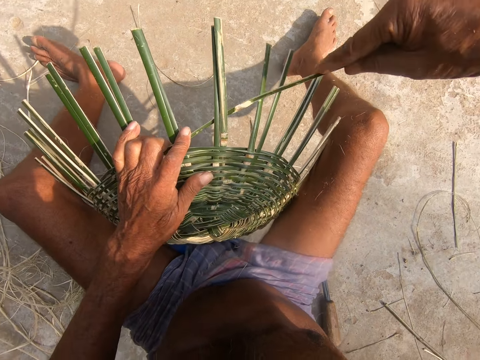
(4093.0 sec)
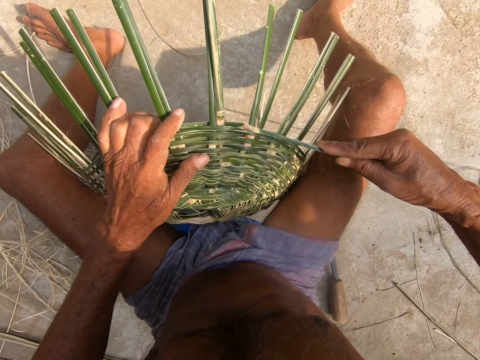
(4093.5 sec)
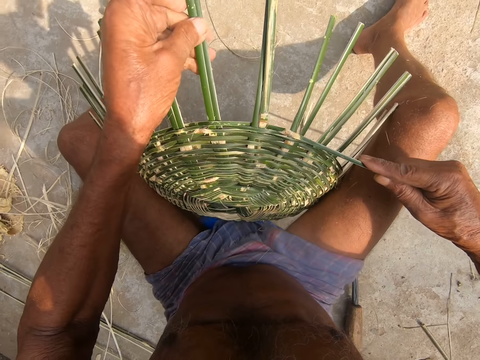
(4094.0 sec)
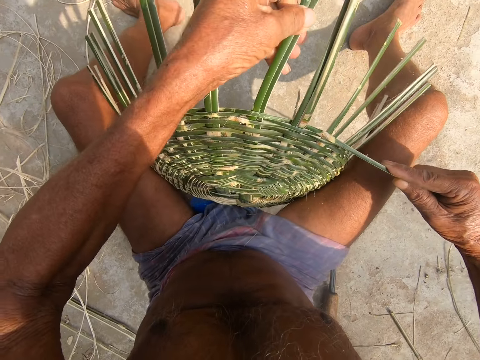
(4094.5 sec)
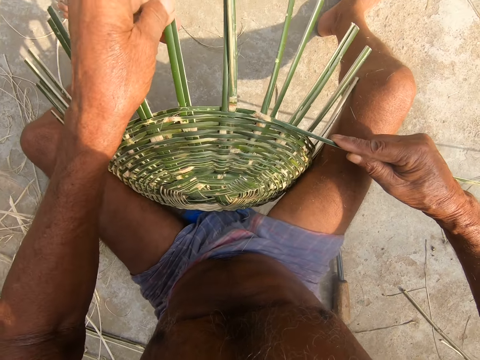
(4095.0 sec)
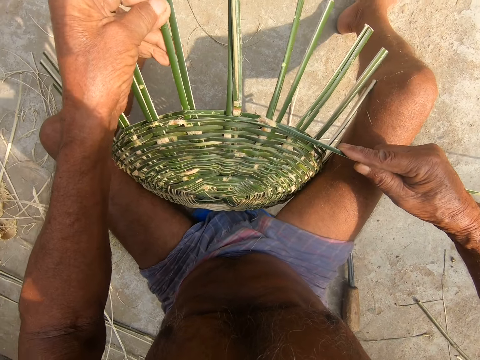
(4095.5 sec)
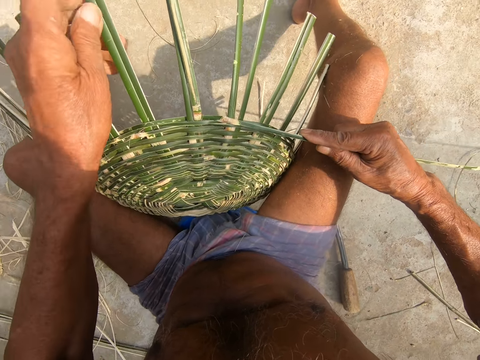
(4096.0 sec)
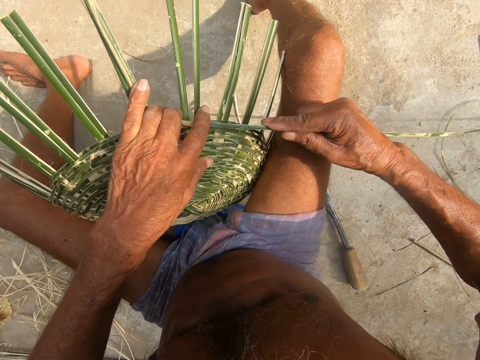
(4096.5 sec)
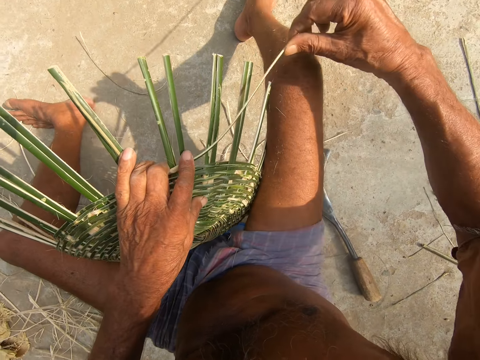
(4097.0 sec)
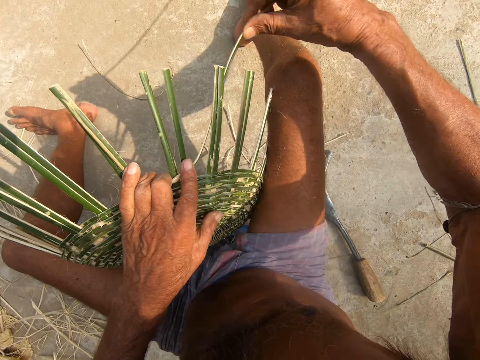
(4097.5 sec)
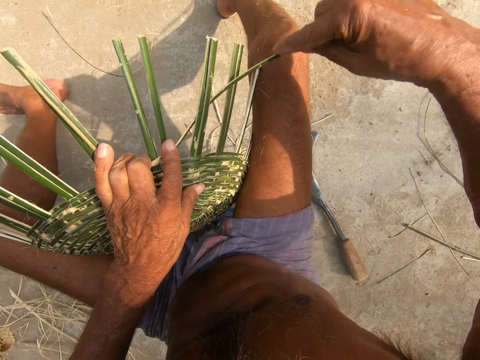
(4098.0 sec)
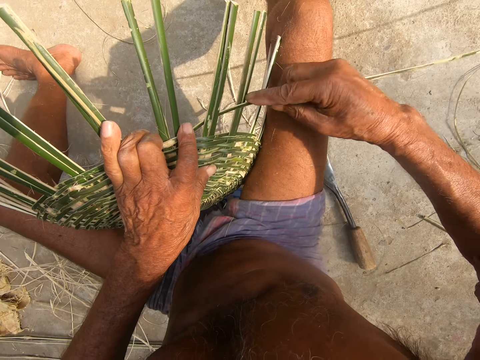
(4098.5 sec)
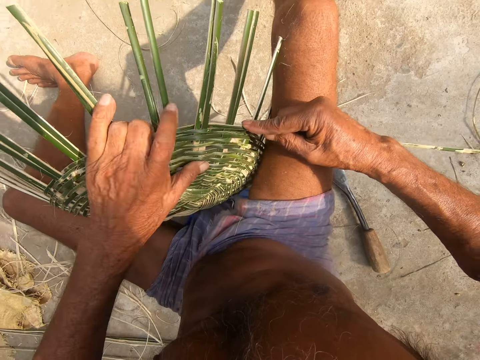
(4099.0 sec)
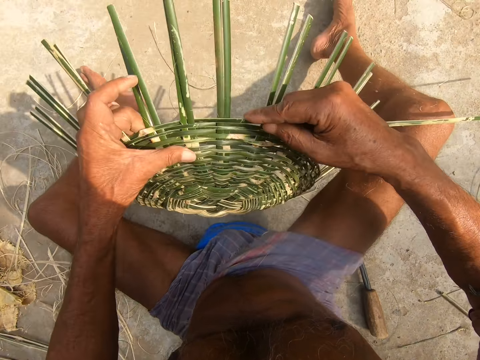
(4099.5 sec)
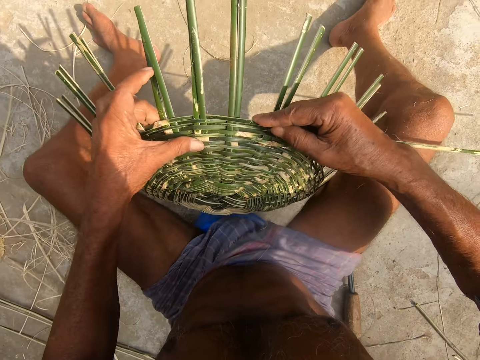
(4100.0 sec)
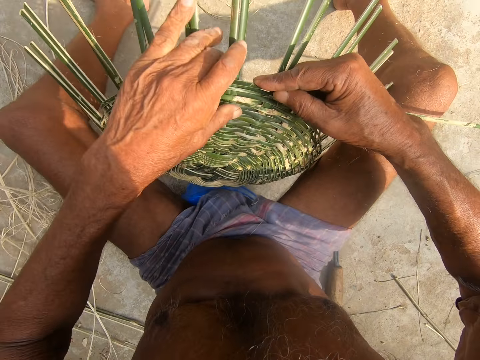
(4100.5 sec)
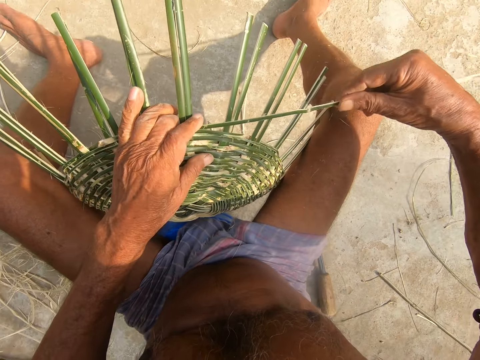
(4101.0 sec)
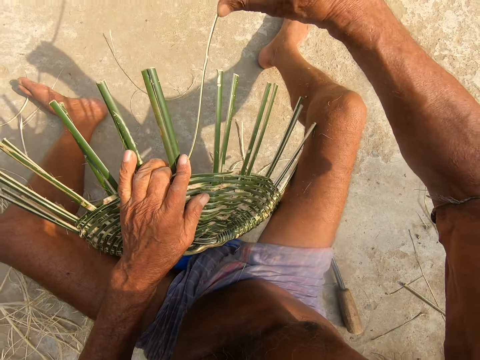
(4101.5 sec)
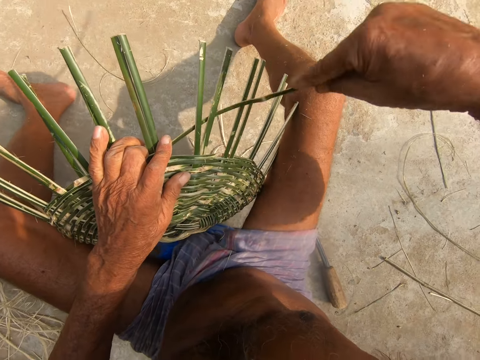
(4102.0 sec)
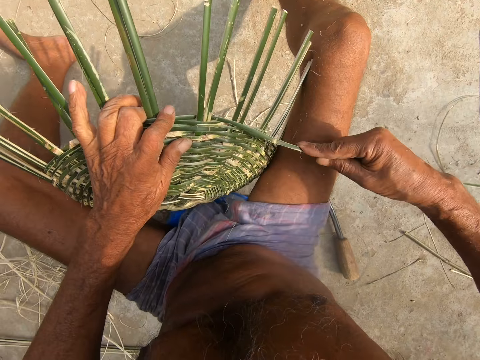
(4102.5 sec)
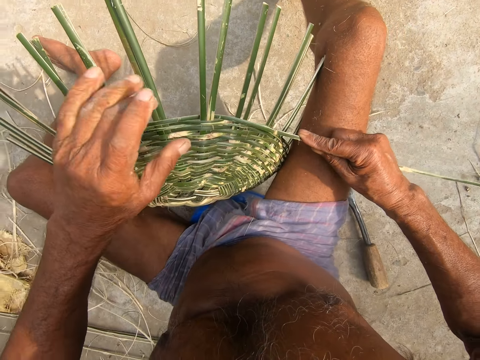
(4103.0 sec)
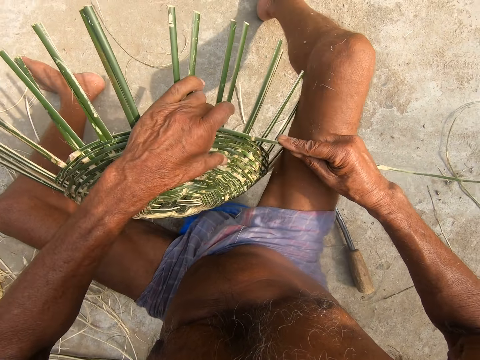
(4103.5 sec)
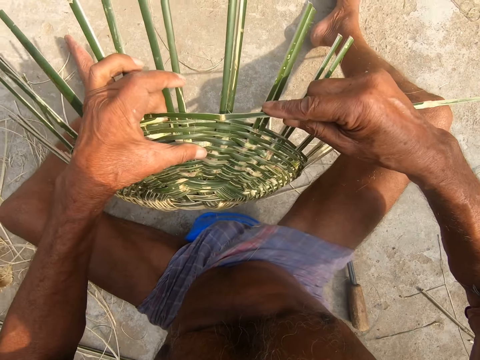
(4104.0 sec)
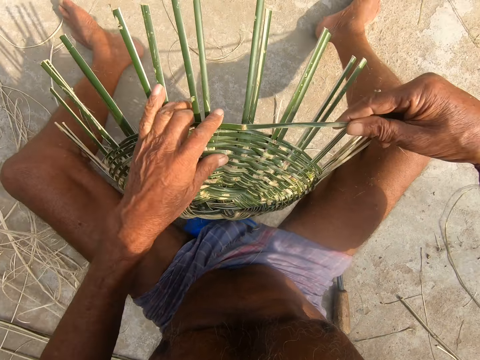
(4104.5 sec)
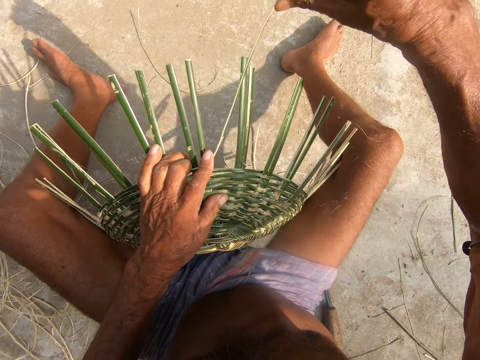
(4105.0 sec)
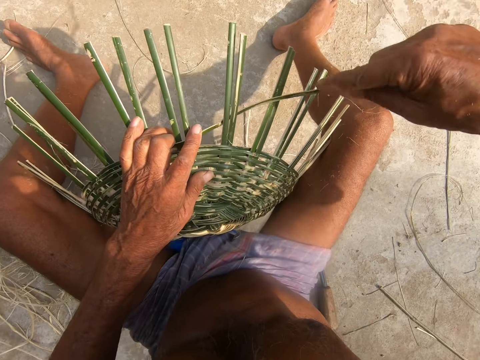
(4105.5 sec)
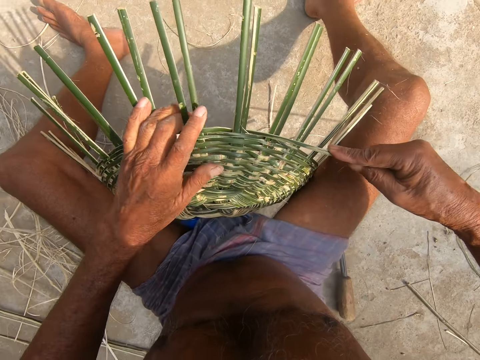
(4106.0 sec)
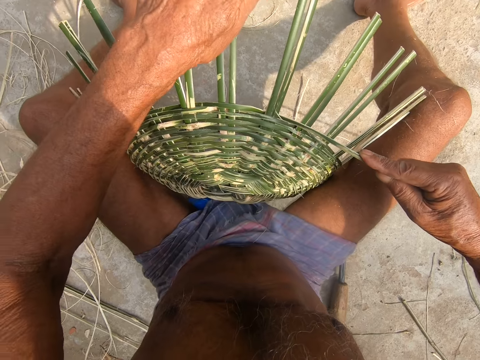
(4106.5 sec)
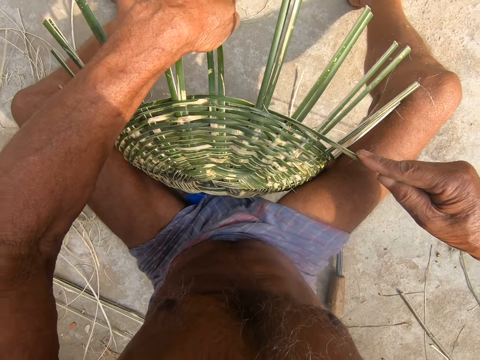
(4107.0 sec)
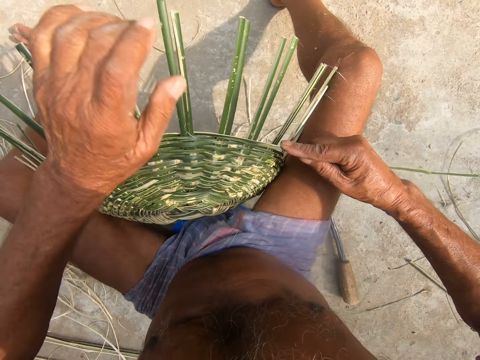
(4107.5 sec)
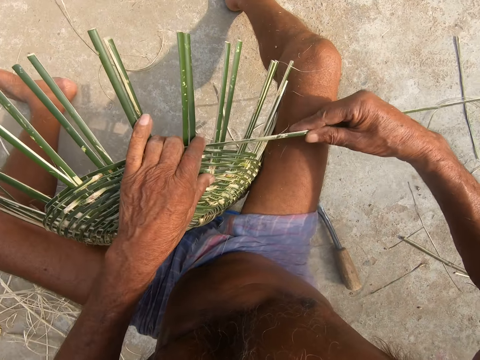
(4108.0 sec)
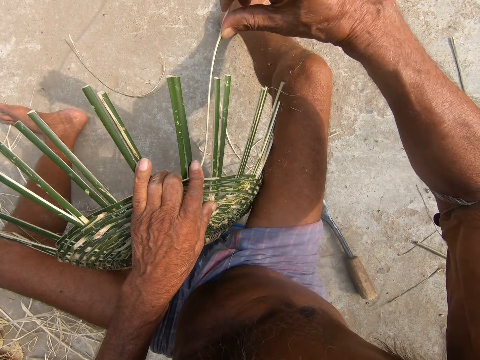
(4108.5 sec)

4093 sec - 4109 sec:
The camera wearer weaves the basket. They adjust the bamboo sticks. They weave the basket. They turn the basket. They weave the basket. They turn the basket. They weave the basket. They adjust the bamboo sticks.

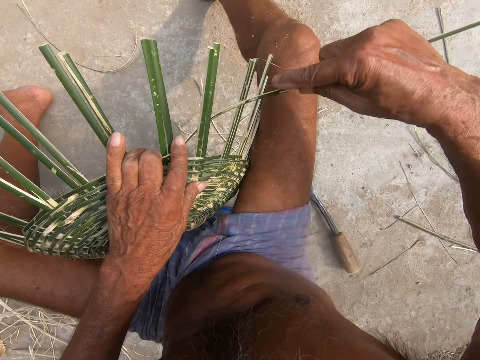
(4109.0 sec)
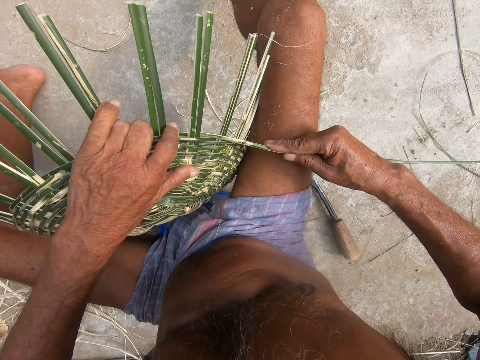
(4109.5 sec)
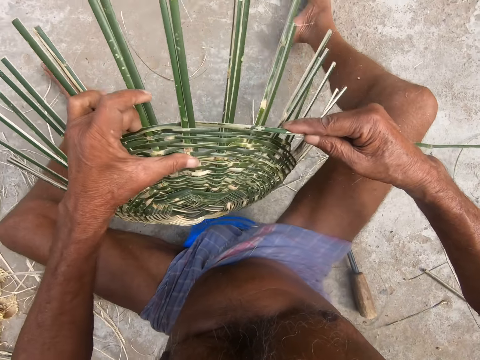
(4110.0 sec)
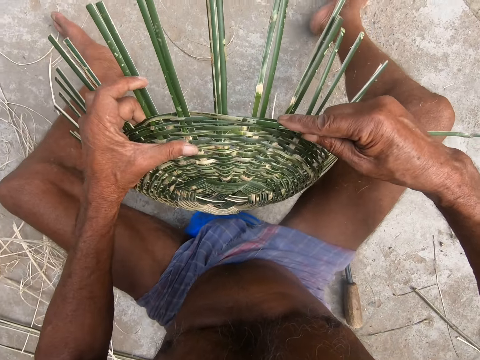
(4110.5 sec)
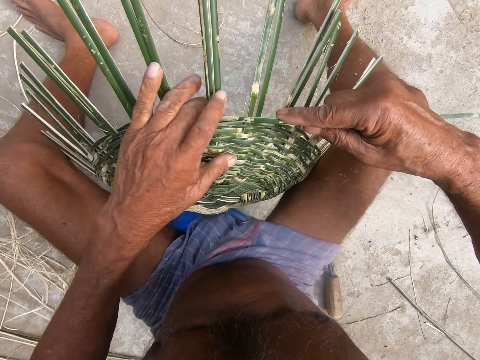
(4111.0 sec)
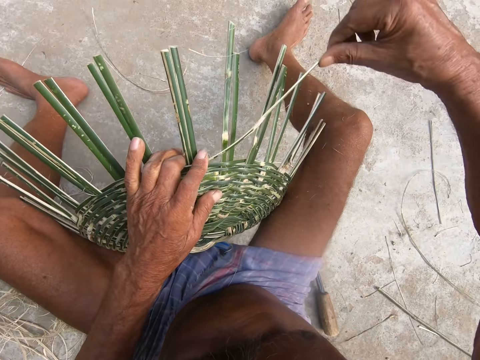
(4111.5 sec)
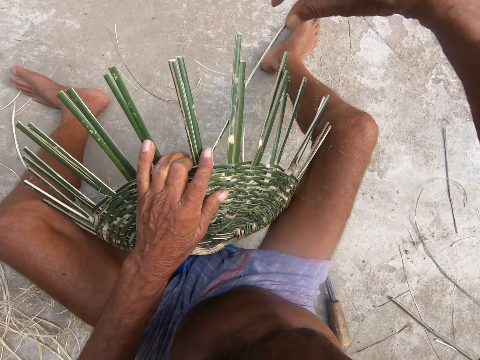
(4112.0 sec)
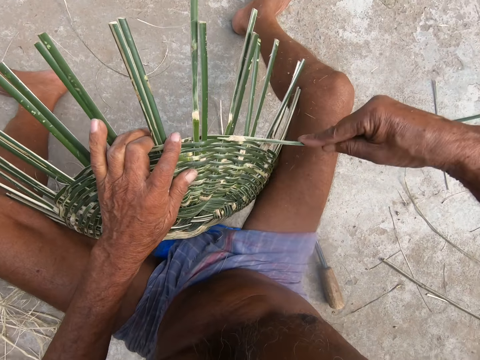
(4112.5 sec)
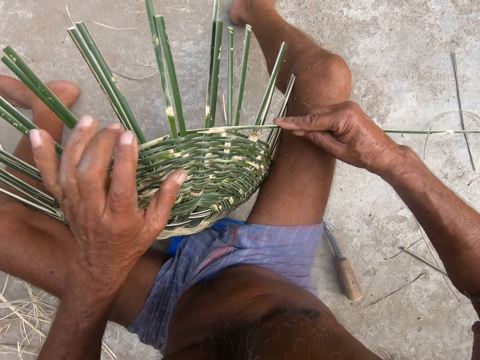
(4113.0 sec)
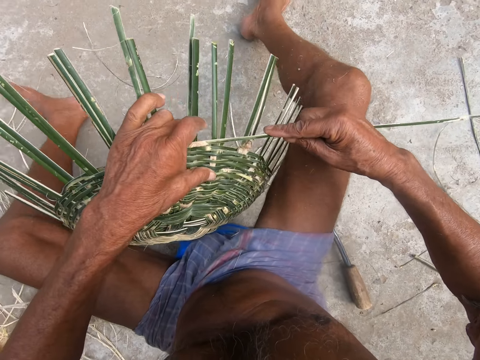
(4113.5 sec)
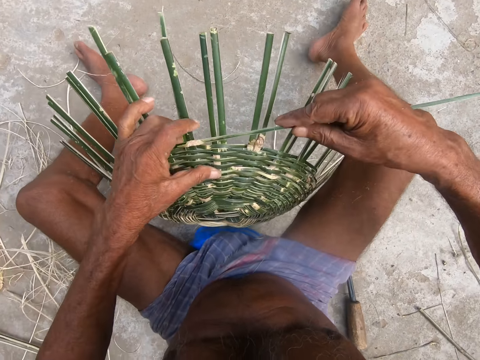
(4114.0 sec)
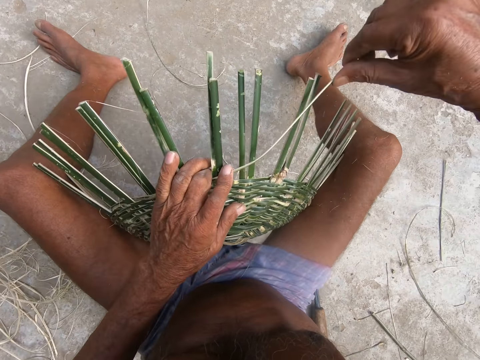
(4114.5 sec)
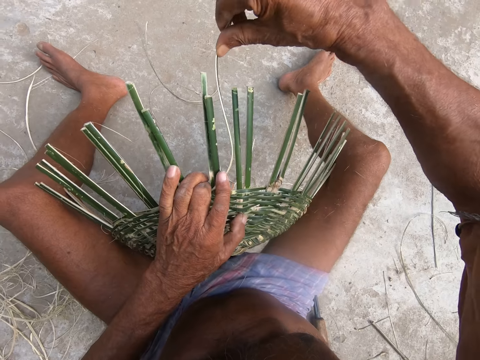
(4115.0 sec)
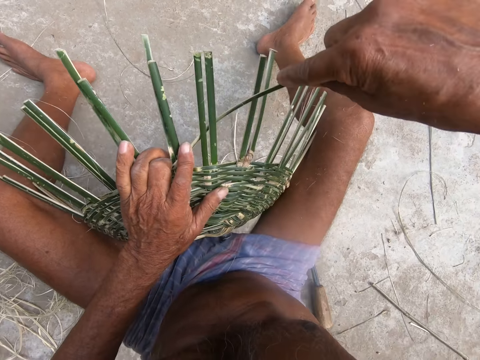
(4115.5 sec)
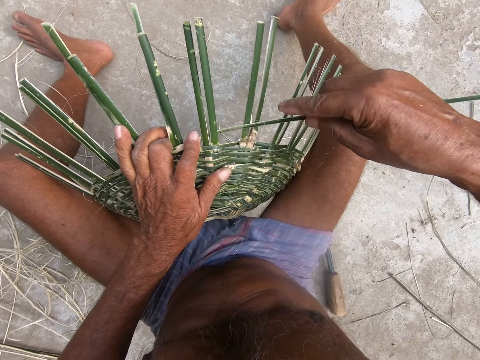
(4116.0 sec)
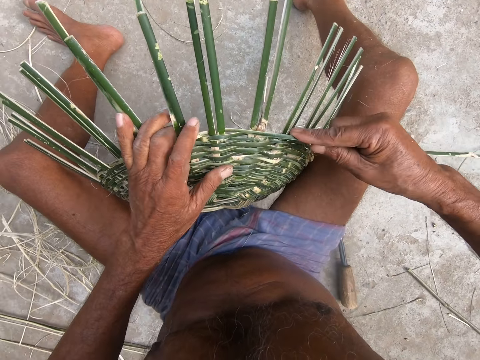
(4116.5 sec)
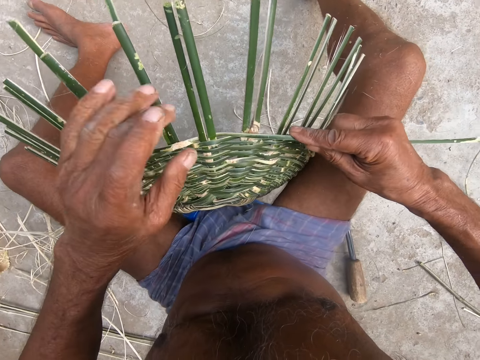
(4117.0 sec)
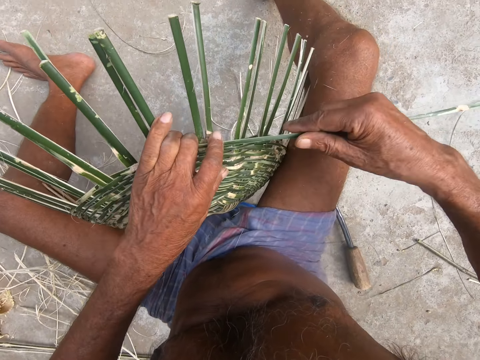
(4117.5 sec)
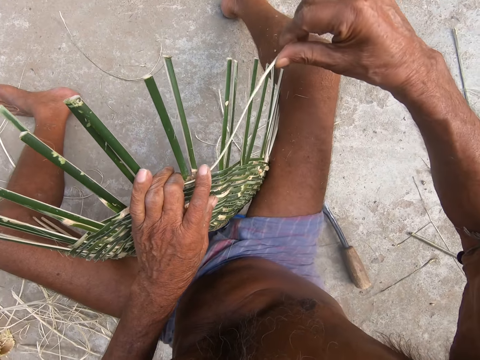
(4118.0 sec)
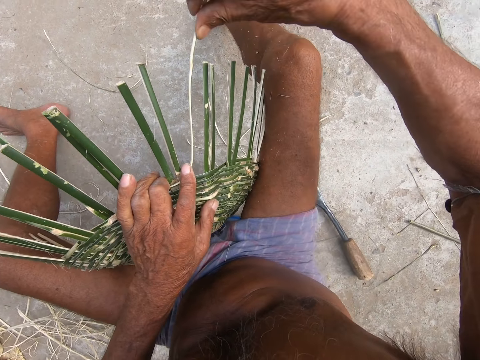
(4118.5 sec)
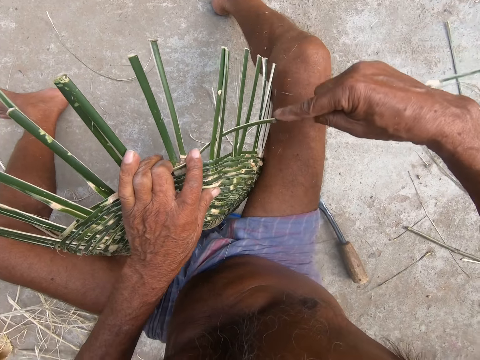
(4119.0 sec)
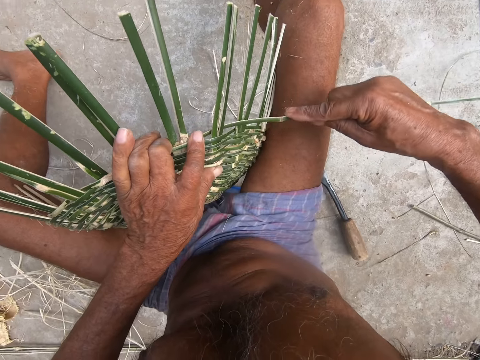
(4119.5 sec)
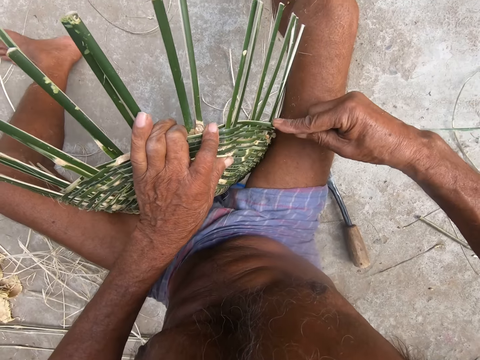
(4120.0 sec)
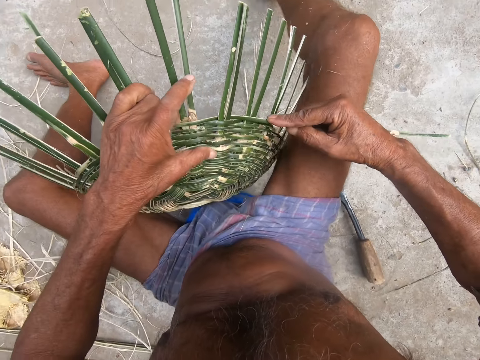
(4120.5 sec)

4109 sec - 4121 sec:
The camera wearer weaves the basket. They turn the basket. They weave the basket. They turn the basket. They weave the basket.
